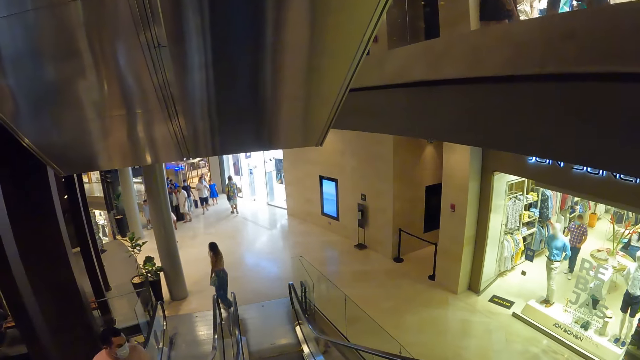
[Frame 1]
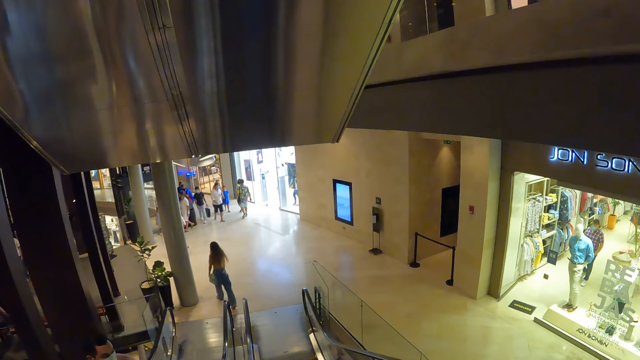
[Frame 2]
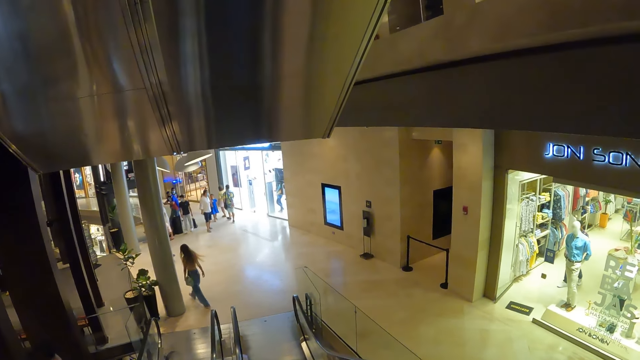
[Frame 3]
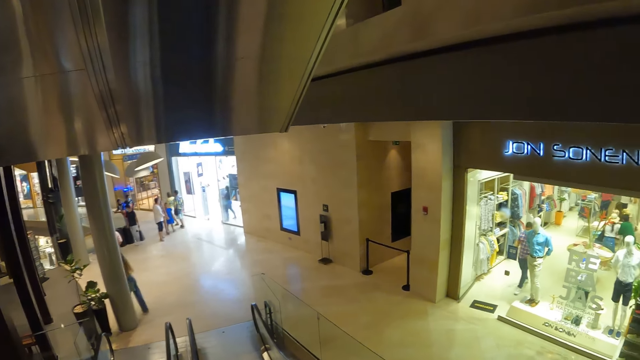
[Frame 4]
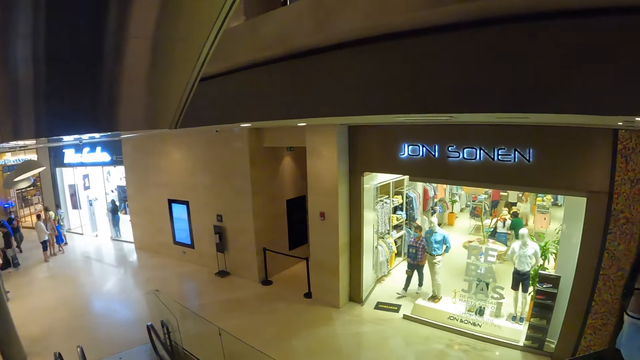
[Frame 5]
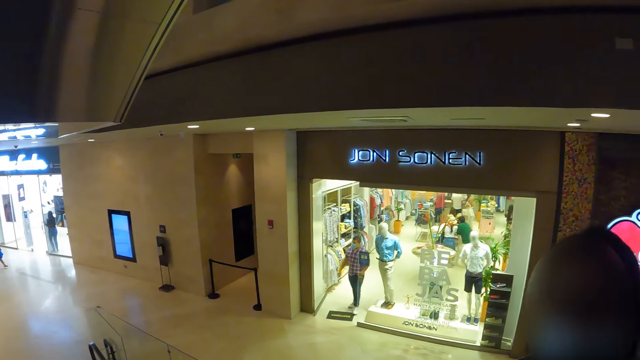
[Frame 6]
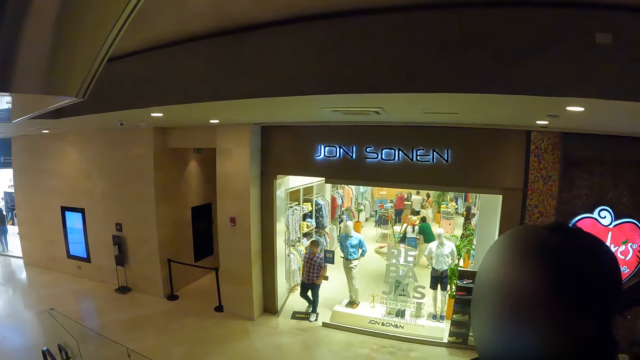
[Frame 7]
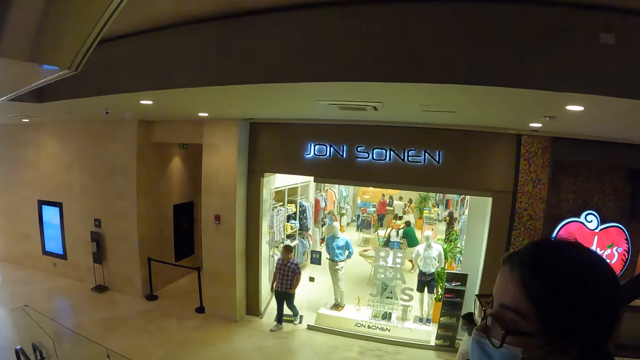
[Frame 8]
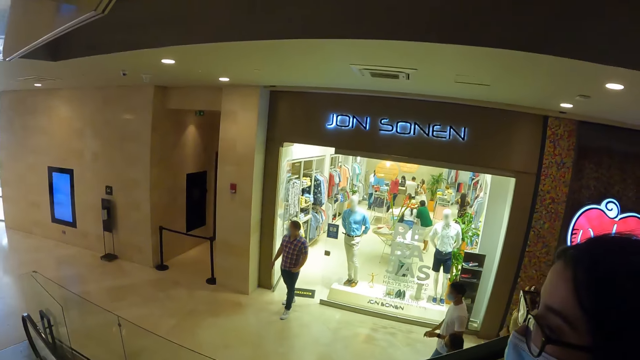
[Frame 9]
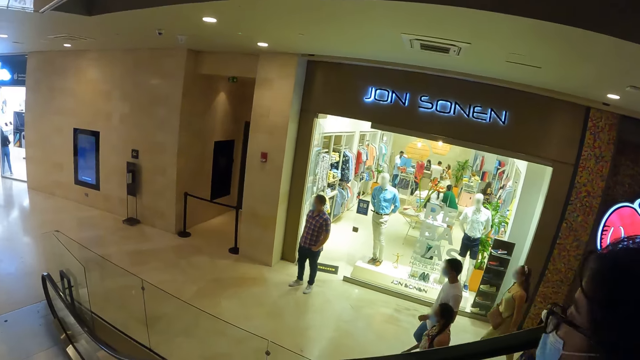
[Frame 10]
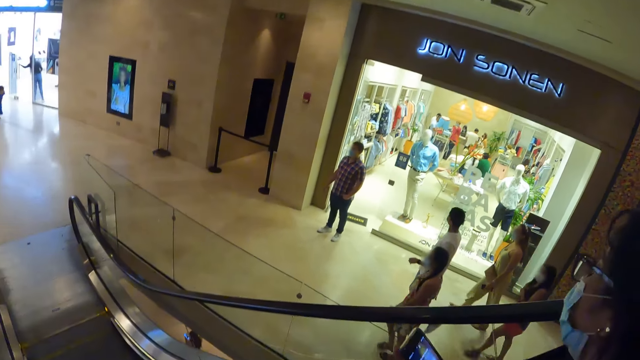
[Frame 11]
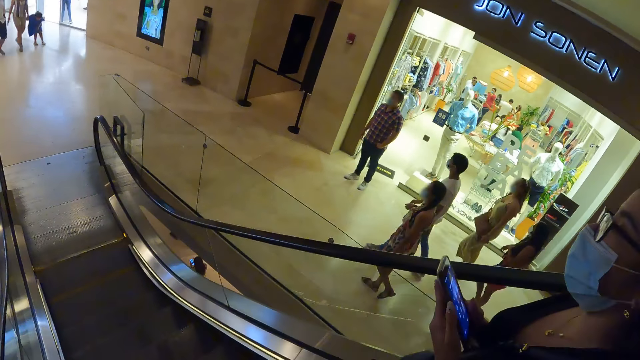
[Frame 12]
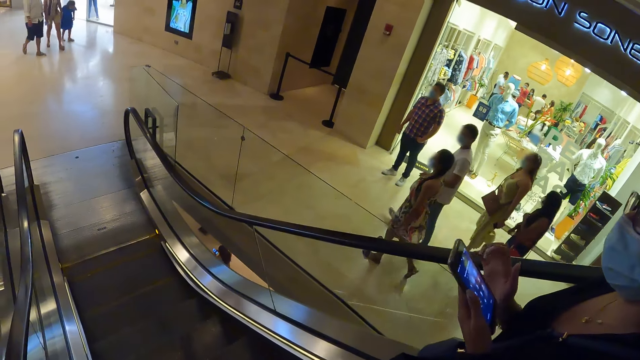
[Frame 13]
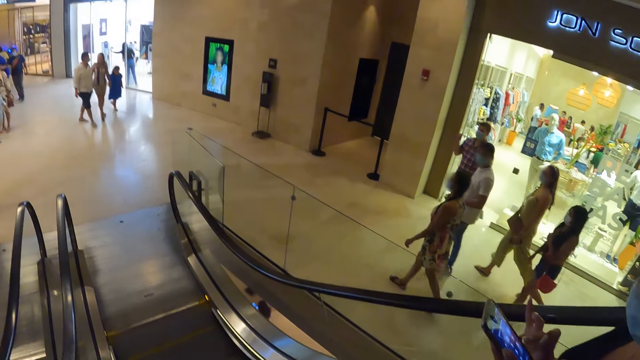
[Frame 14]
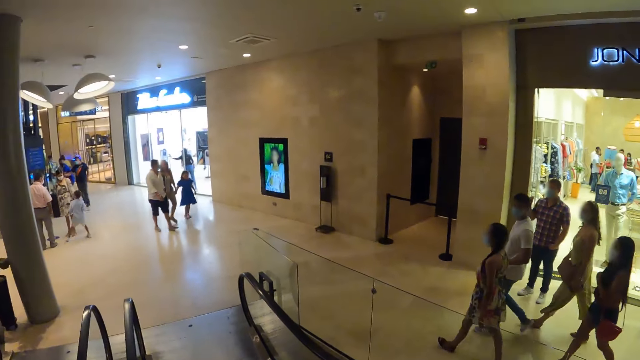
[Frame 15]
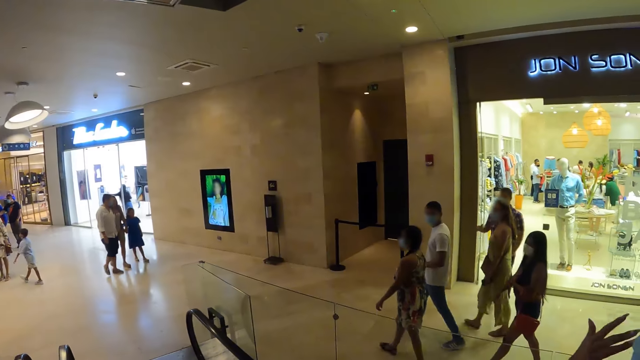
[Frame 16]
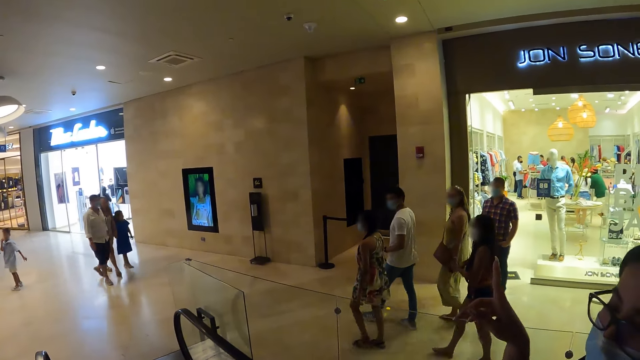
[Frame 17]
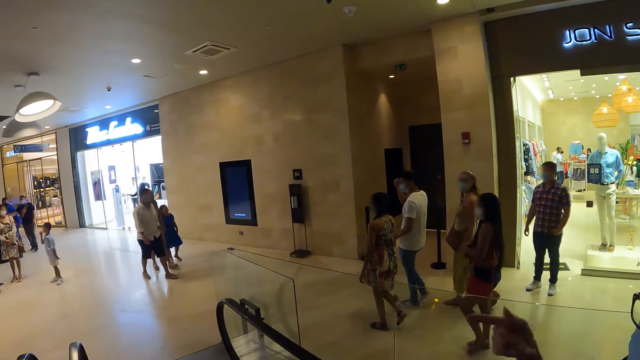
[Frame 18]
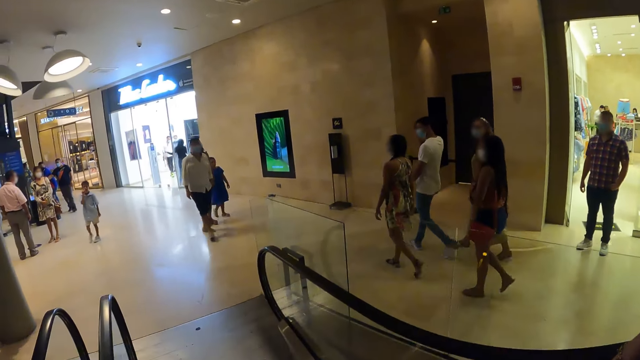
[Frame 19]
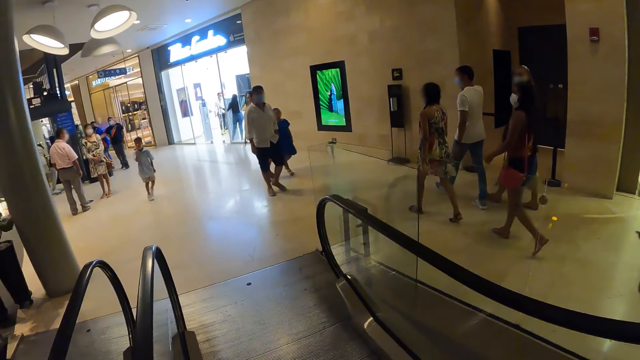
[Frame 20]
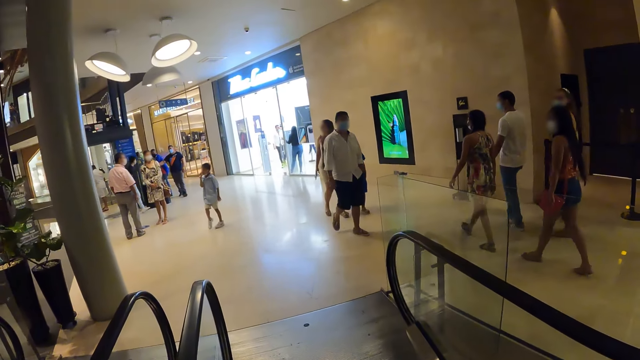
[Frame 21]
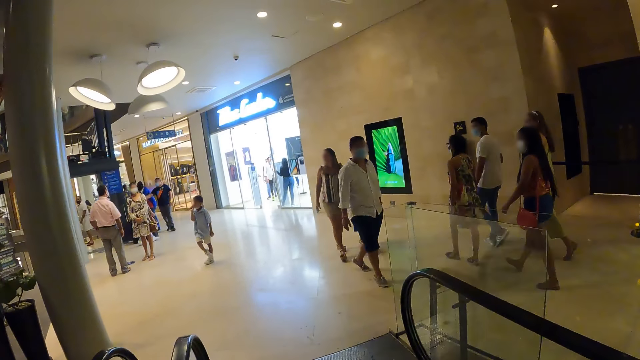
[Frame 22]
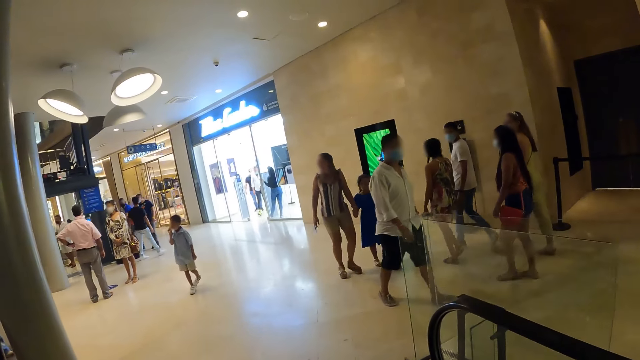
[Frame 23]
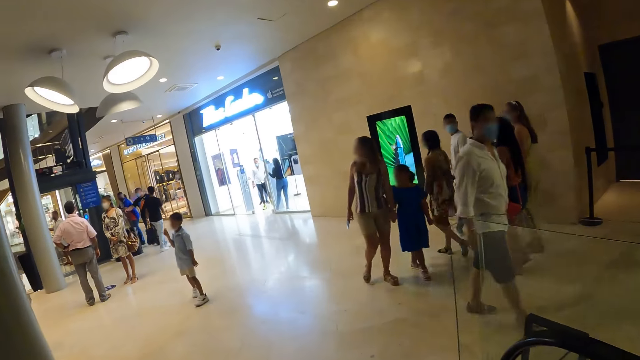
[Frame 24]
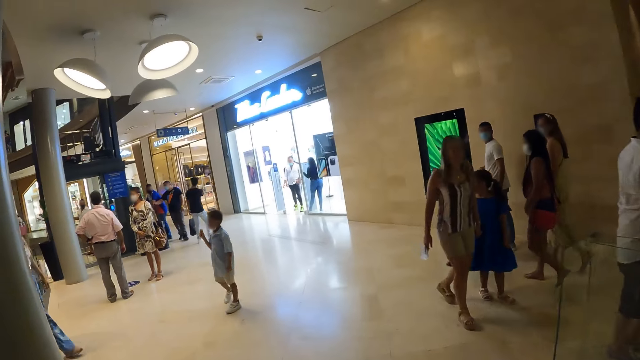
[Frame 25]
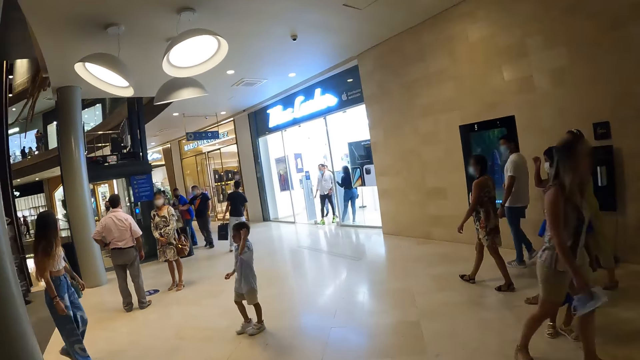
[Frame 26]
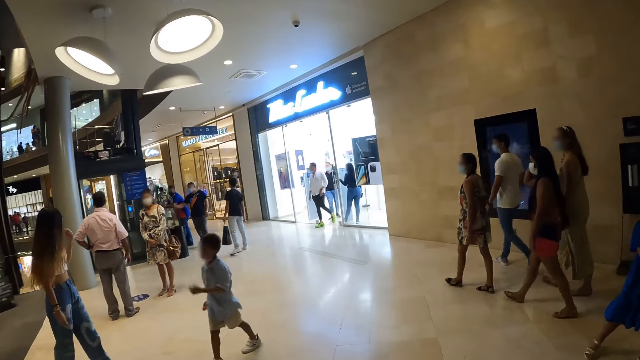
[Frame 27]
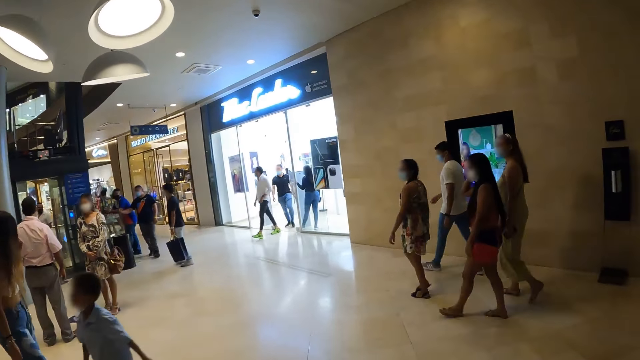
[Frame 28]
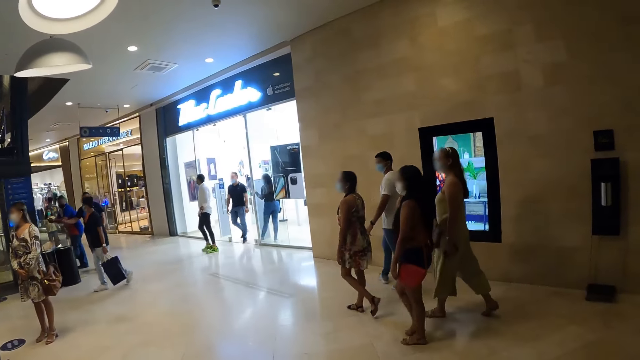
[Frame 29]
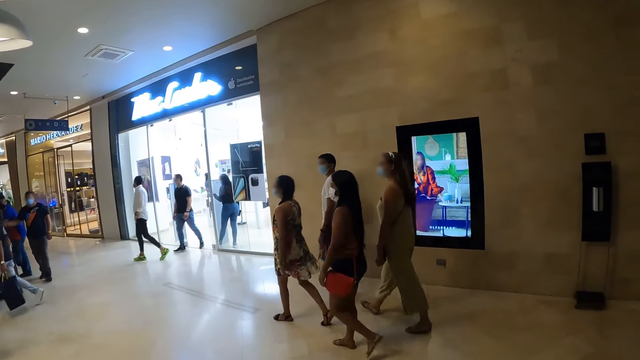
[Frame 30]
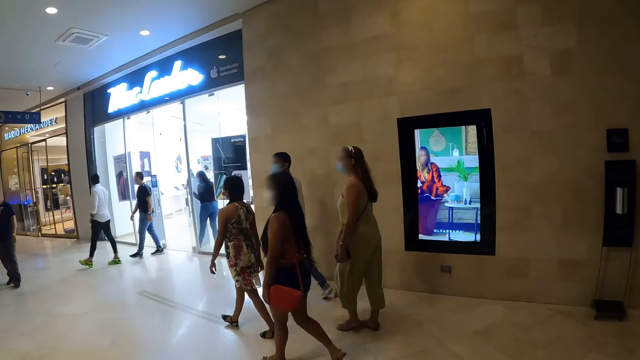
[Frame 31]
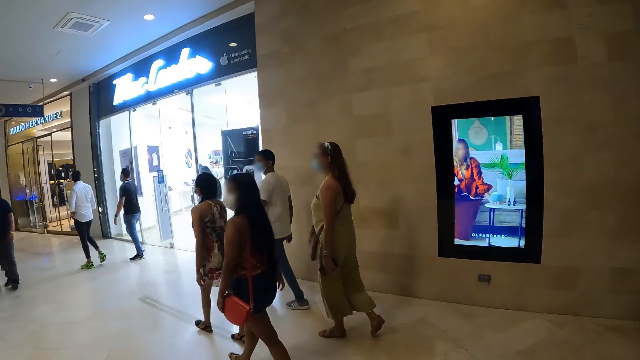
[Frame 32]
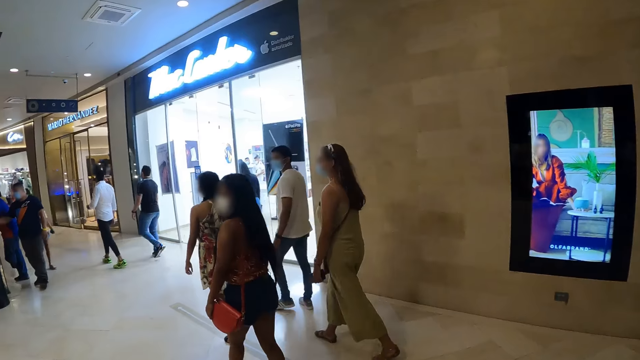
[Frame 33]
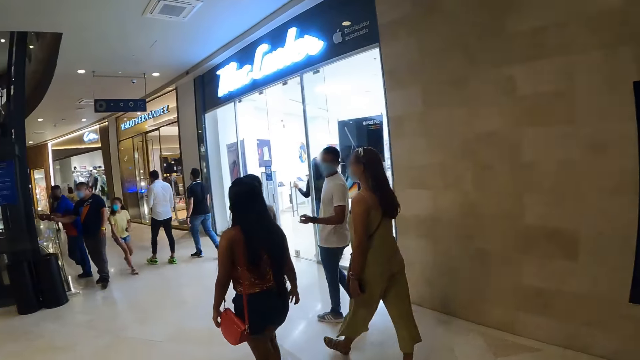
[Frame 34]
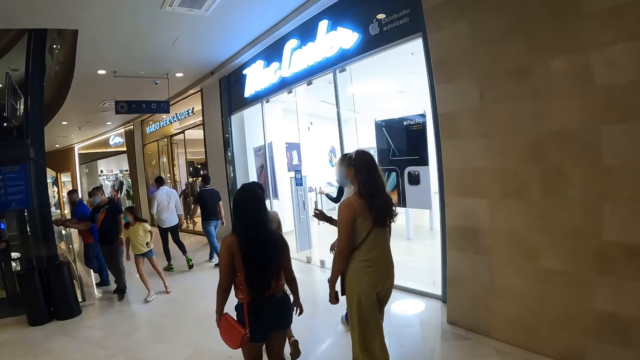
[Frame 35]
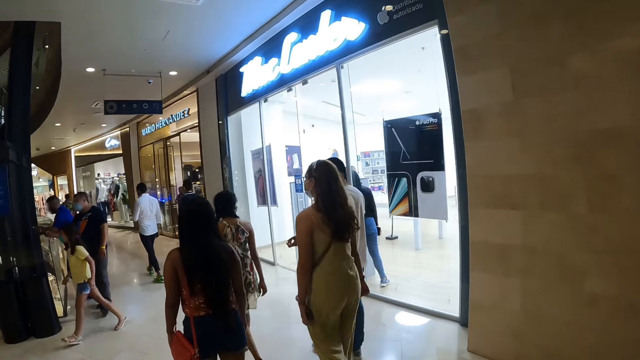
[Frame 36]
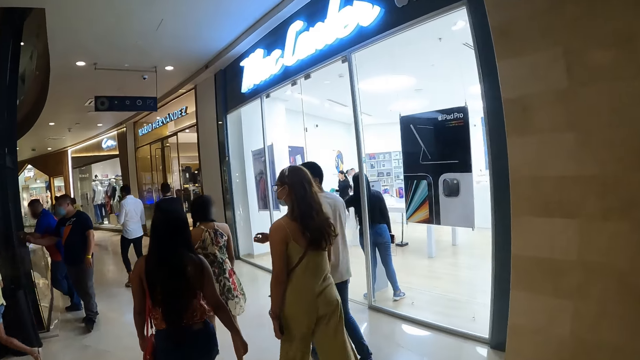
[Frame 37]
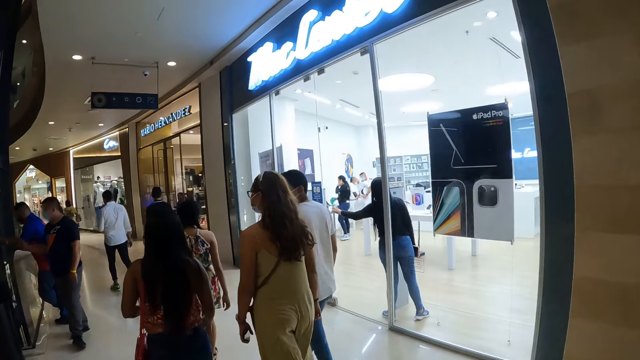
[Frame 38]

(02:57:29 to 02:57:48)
The camera wearer interacts with the lady. The lady operates the phone in her left hand with her right hand. The camera wearer walks in a room. The lady walks in the room.

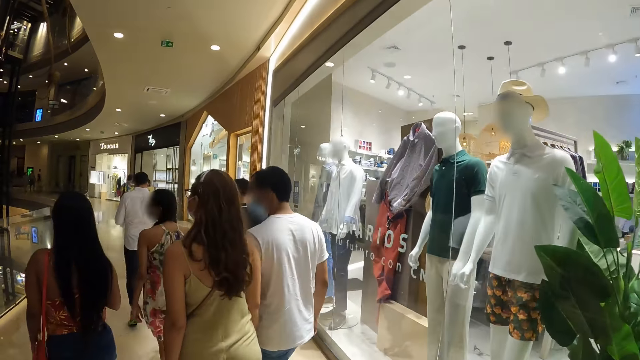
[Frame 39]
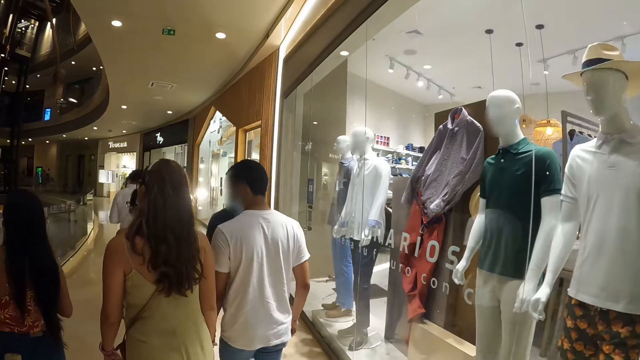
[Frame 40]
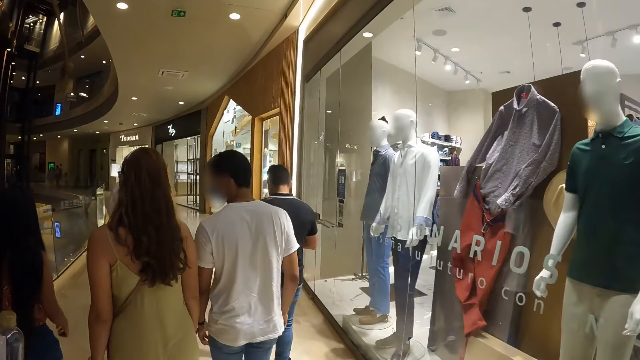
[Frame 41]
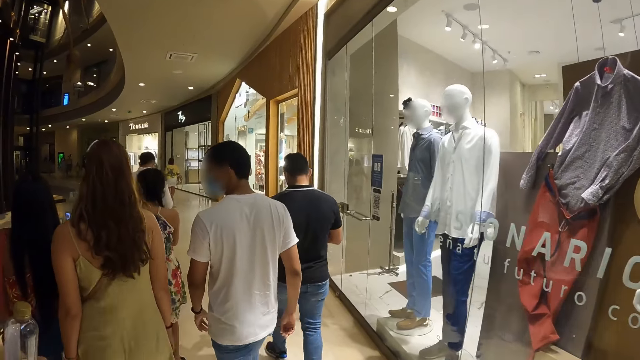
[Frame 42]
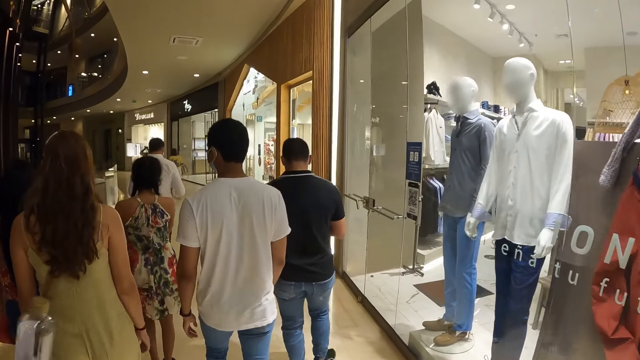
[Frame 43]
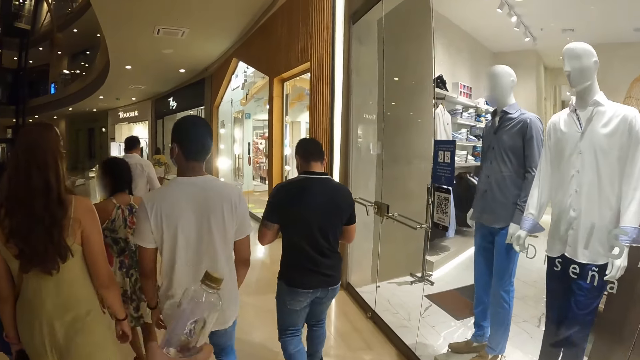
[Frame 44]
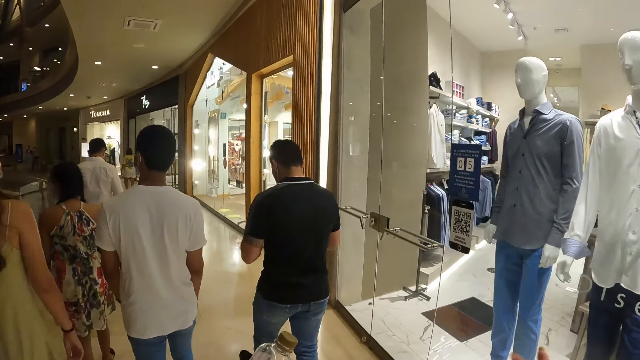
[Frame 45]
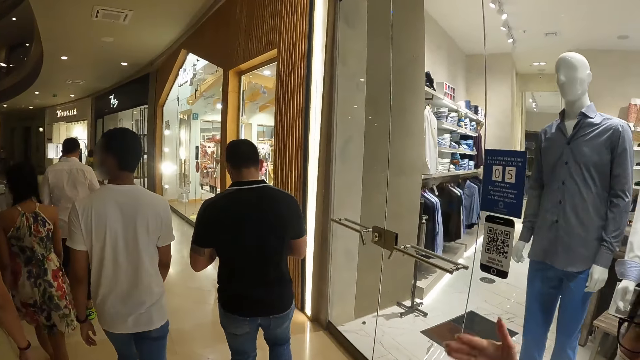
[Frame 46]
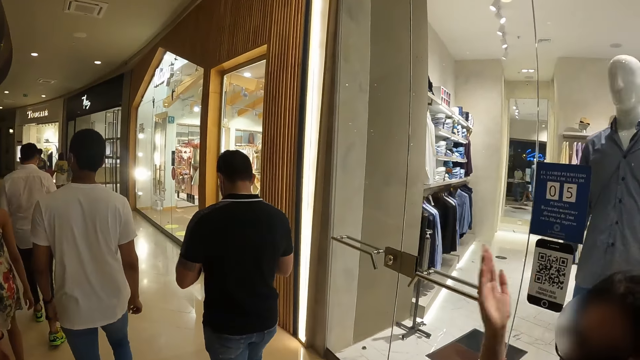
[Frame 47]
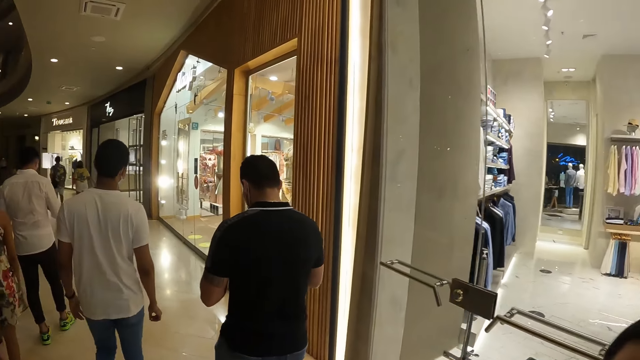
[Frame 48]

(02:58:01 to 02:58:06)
A man holds a bottle and gives the camera wearer the bottle. The camera wearer interacts with a lady.
